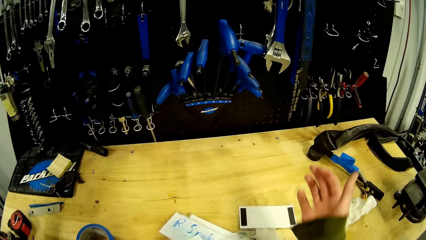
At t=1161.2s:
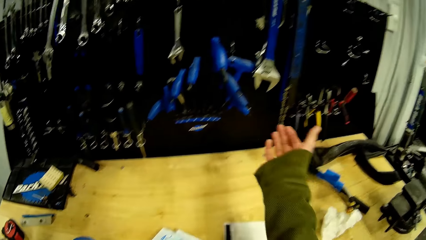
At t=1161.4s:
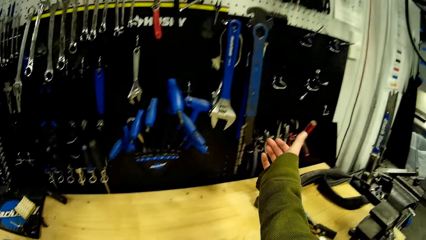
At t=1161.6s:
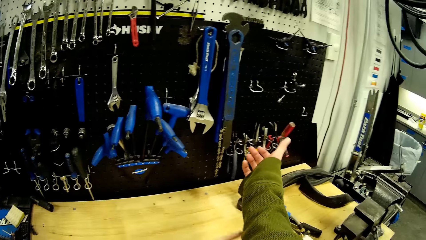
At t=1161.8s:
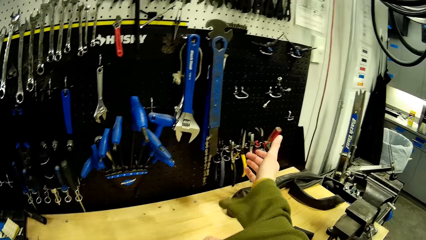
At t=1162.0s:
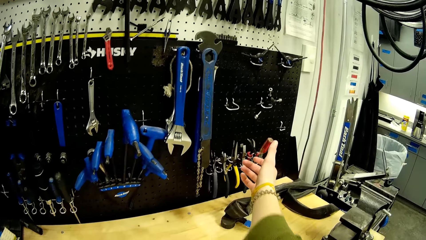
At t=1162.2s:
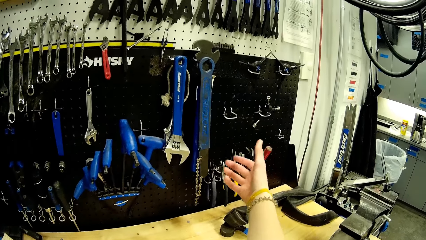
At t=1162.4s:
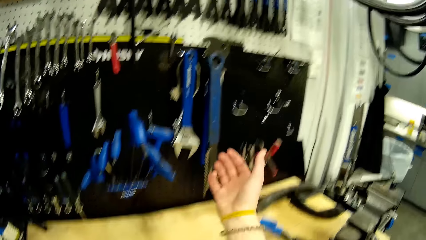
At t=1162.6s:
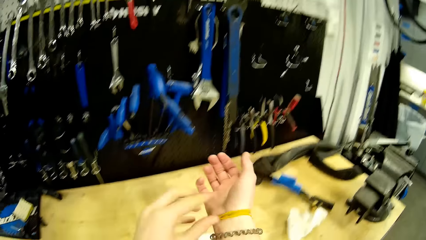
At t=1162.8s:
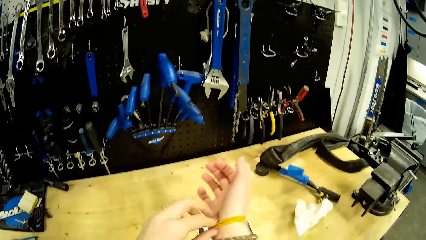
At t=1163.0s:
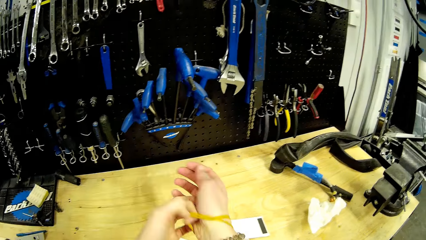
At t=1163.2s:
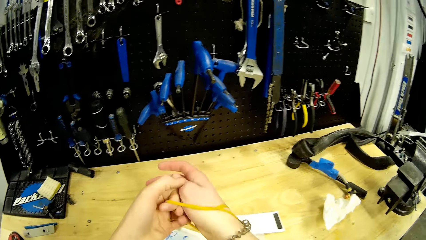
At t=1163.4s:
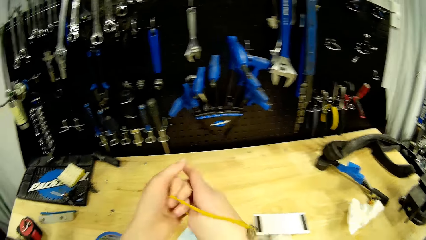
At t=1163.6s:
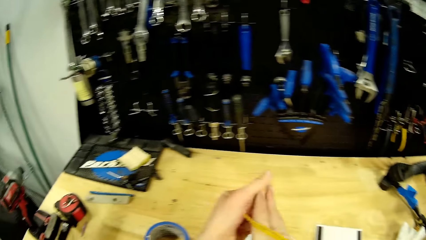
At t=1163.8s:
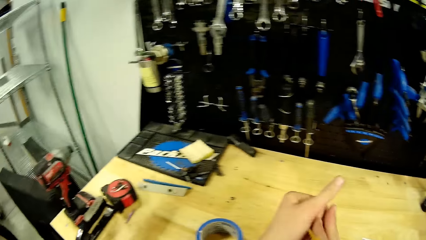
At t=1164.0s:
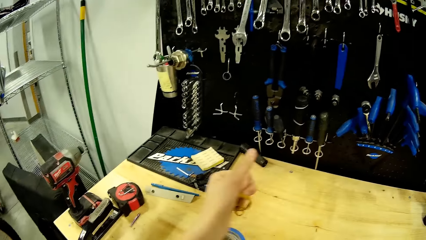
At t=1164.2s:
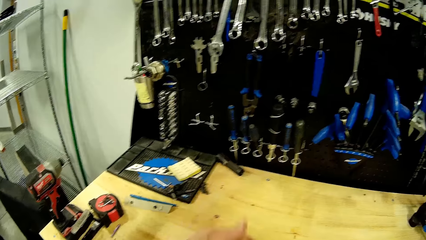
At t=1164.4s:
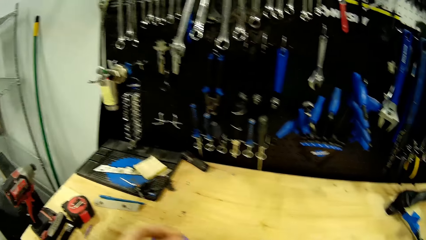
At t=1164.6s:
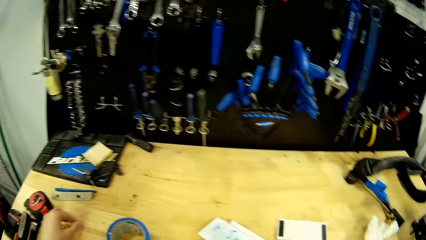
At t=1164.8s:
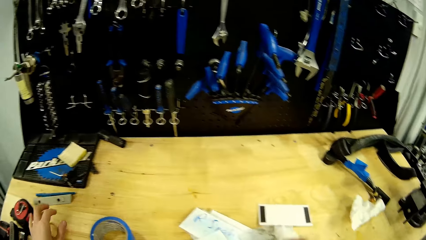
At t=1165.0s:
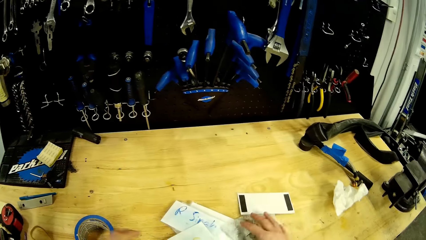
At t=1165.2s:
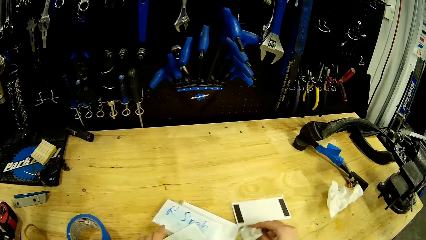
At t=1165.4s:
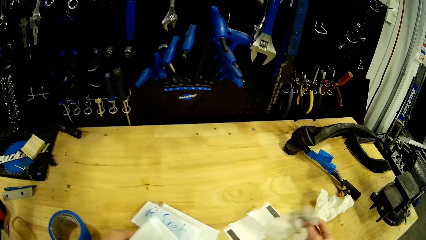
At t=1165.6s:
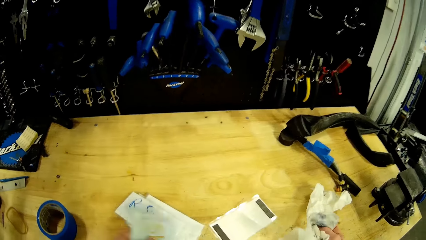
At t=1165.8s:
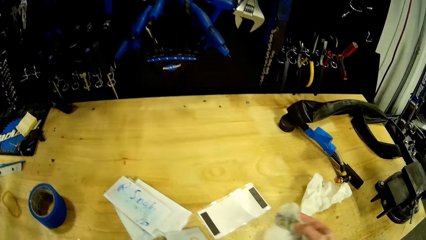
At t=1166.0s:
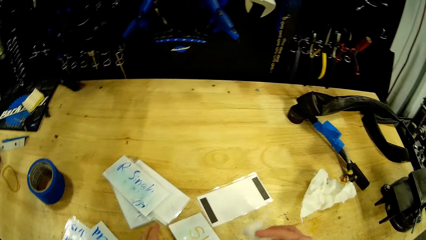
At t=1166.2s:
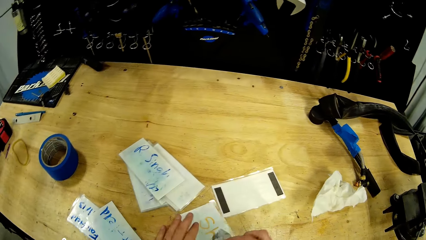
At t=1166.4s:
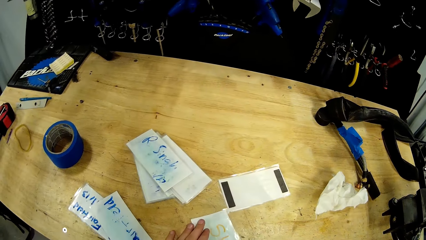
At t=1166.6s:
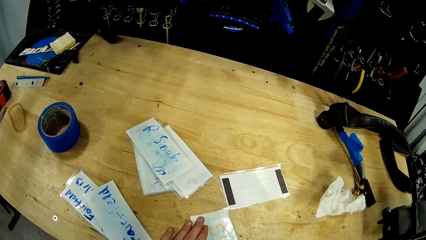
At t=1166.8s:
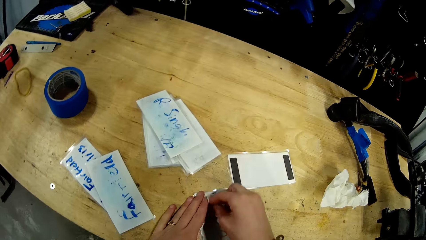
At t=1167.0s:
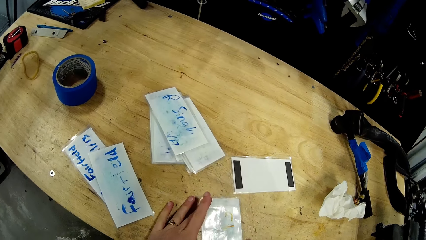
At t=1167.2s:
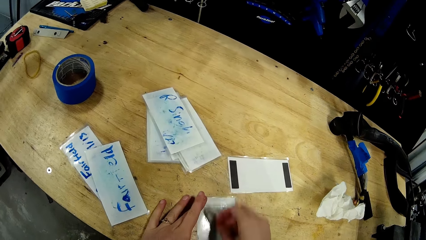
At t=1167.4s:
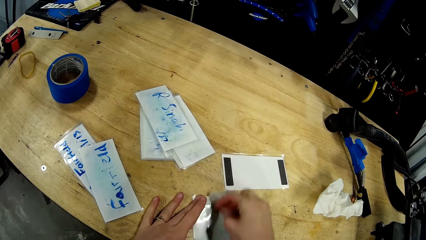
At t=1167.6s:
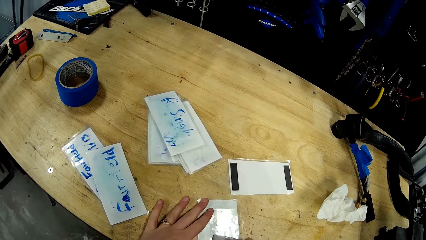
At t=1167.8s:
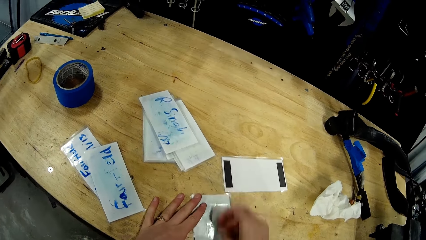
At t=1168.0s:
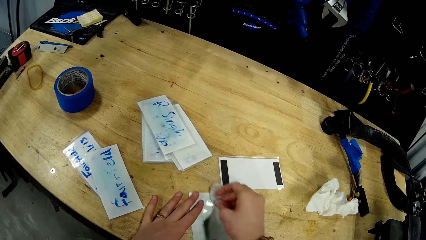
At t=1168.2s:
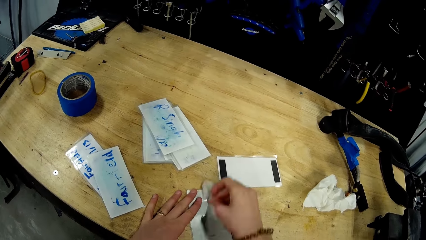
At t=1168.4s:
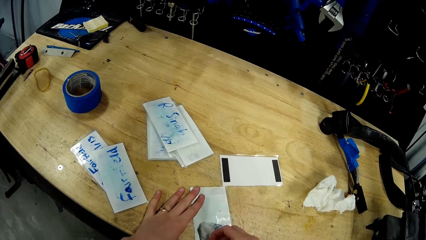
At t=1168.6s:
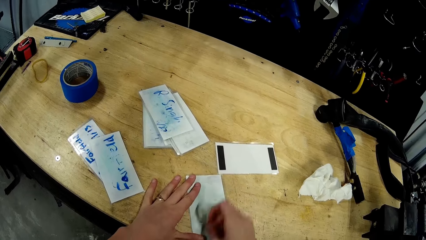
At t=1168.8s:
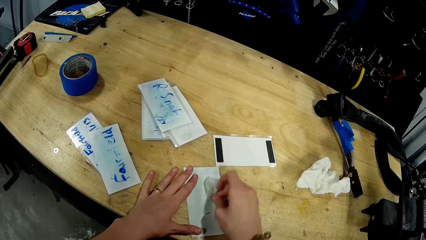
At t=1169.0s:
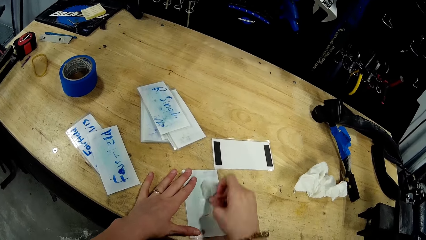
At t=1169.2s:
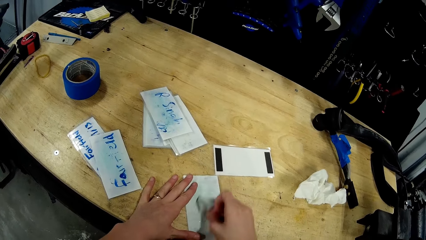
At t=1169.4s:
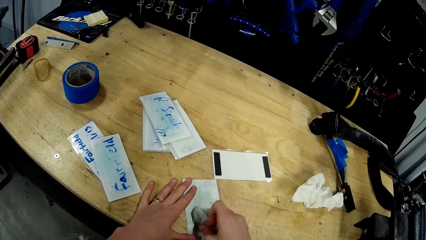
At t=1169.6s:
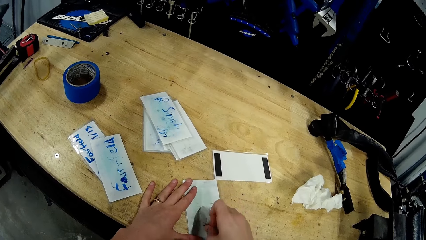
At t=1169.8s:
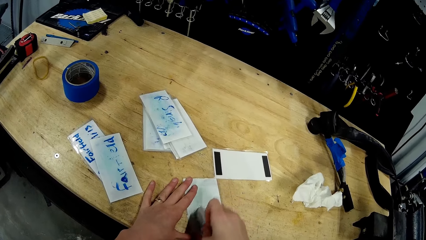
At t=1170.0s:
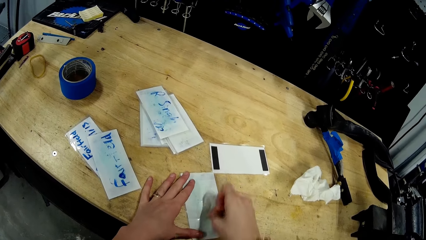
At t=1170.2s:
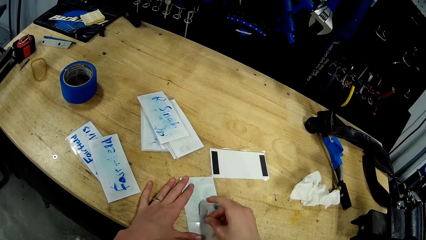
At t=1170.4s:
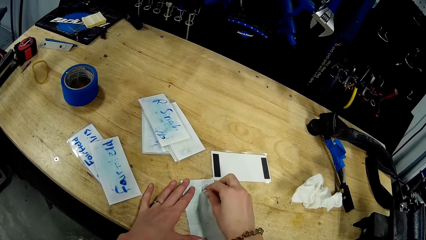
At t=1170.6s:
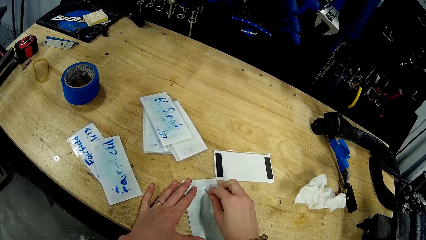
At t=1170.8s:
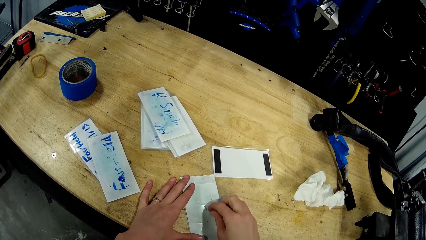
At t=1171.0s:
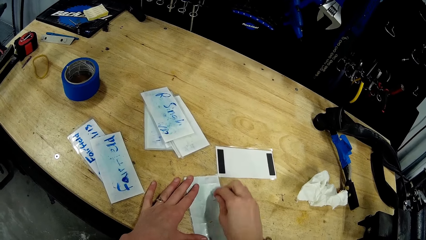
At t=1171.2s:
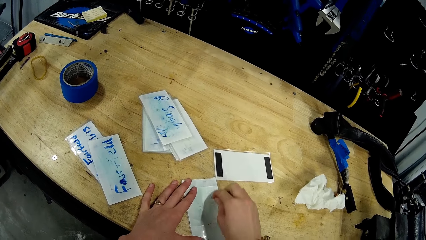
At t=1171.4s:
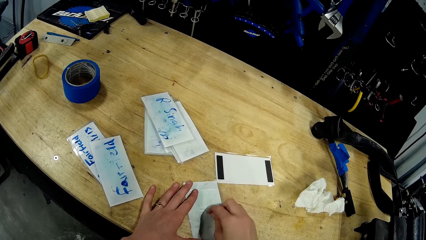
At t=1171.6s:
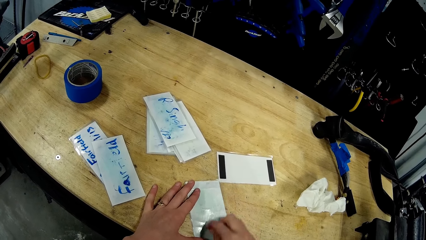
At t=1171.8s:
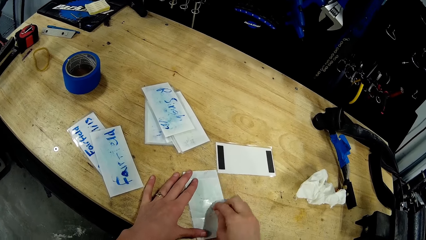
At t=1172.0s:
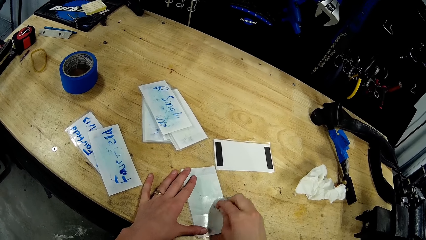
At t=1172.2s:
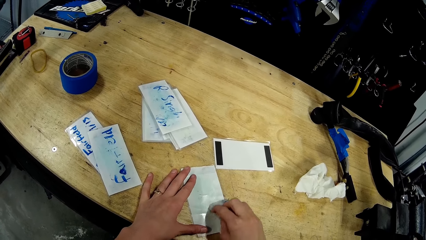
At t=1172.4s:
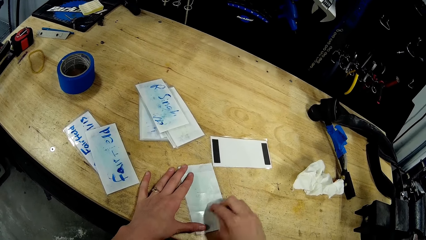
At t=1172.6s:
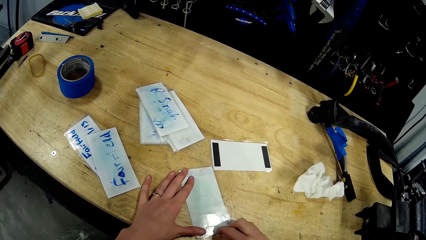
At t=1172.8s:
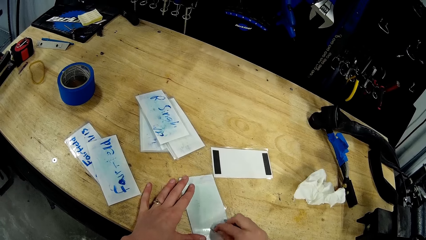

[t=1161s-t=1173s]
The camera wearer stretches a hand. They remove a rubber band from the hand. They place the rubber band on the table. They wipe the pieces of paper with a white wipe.

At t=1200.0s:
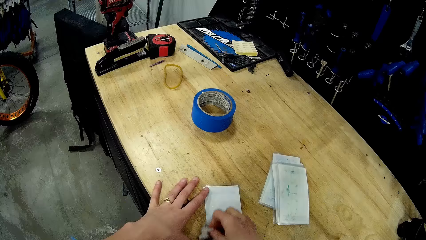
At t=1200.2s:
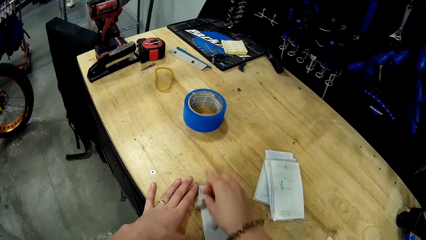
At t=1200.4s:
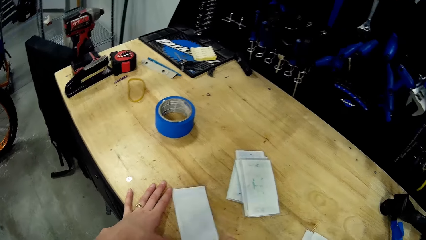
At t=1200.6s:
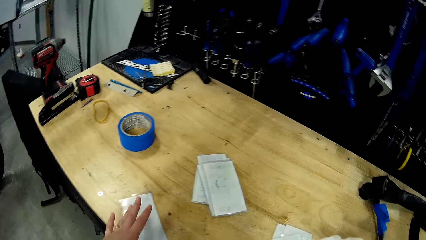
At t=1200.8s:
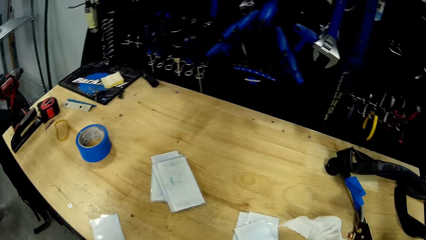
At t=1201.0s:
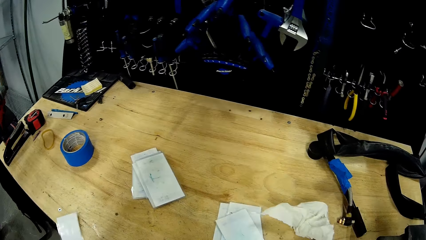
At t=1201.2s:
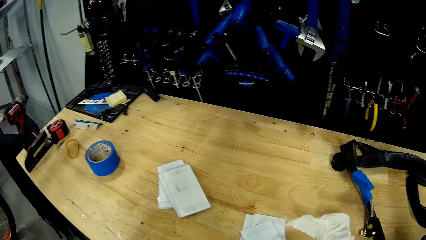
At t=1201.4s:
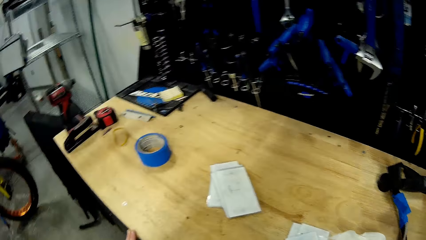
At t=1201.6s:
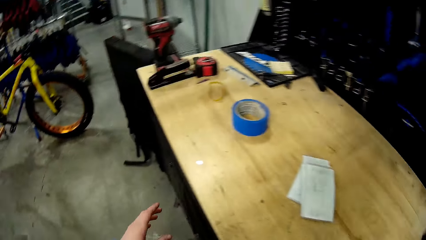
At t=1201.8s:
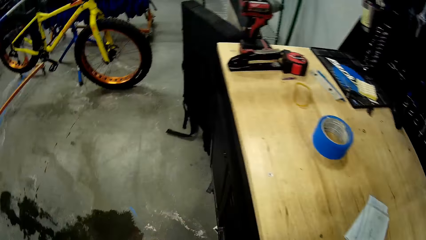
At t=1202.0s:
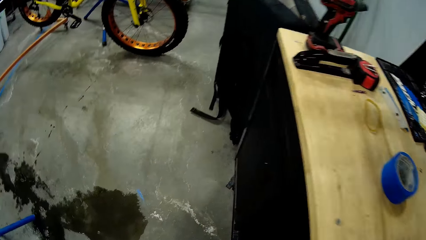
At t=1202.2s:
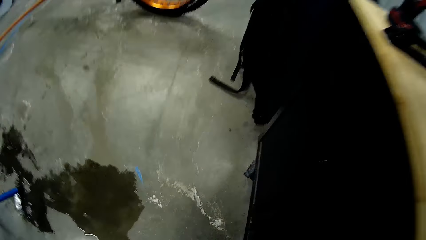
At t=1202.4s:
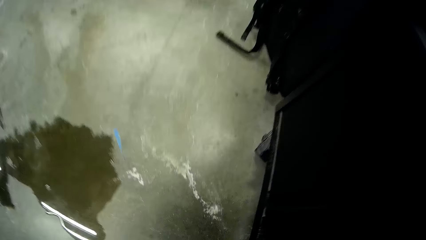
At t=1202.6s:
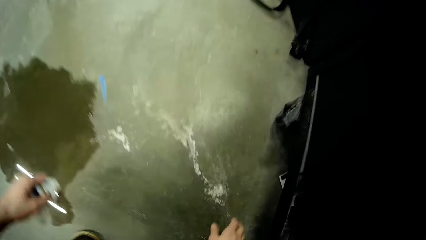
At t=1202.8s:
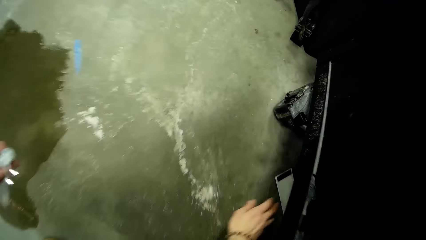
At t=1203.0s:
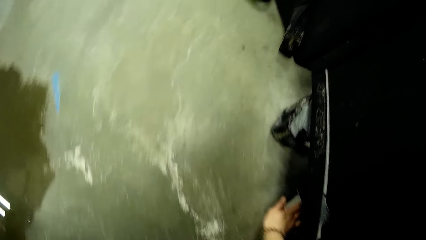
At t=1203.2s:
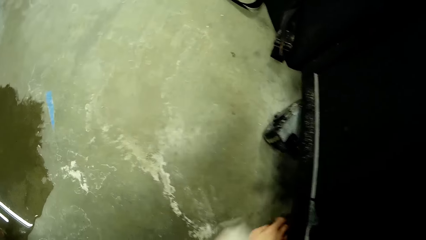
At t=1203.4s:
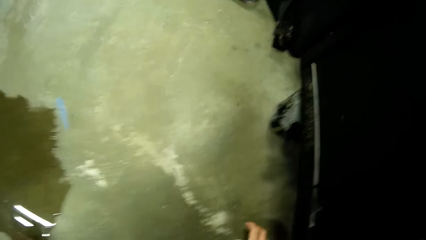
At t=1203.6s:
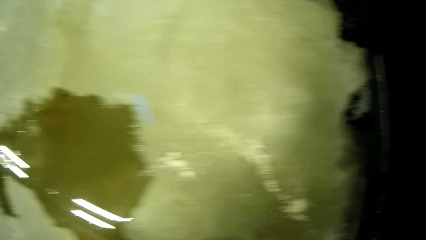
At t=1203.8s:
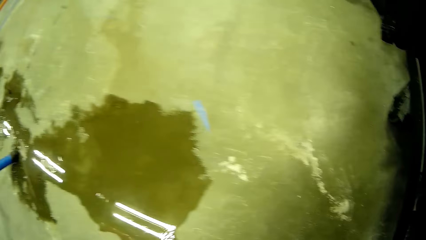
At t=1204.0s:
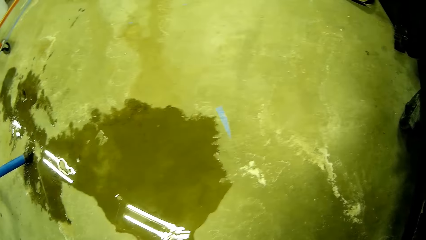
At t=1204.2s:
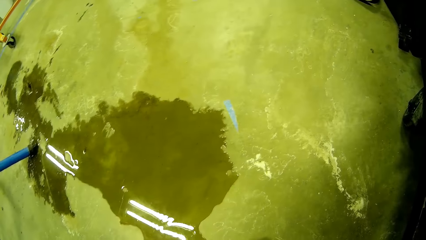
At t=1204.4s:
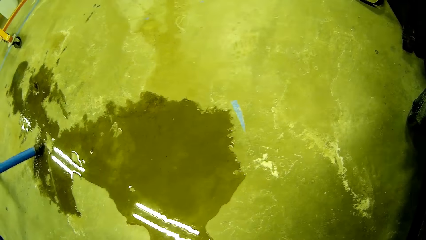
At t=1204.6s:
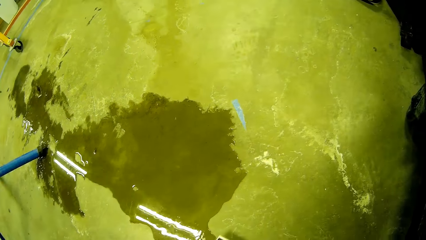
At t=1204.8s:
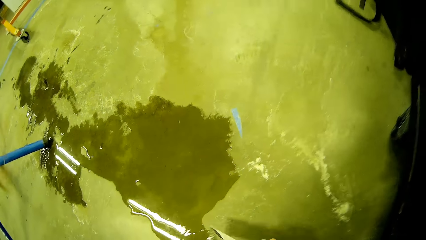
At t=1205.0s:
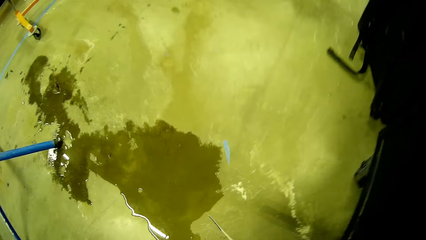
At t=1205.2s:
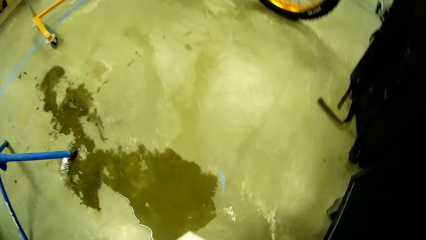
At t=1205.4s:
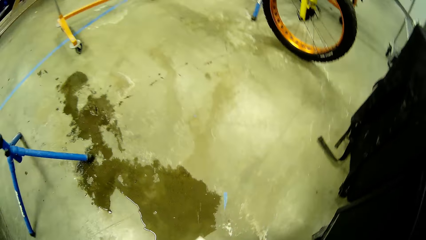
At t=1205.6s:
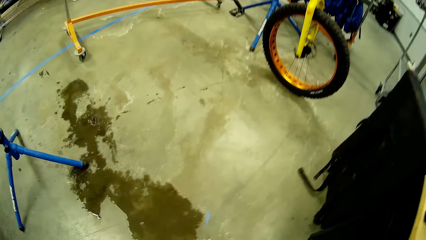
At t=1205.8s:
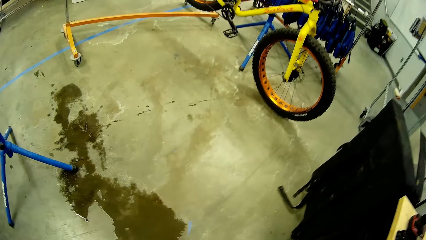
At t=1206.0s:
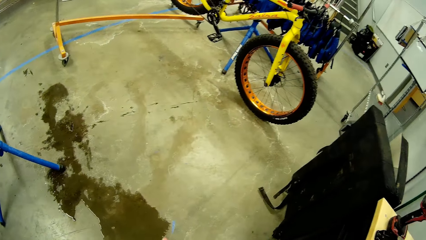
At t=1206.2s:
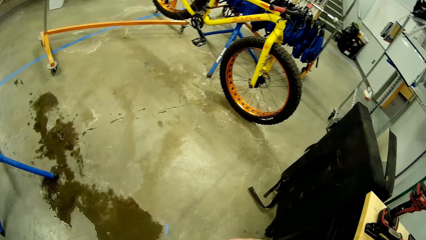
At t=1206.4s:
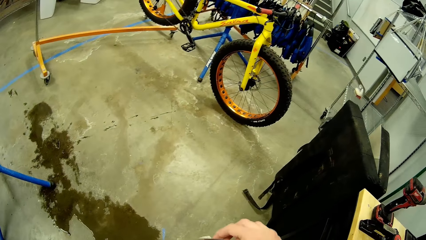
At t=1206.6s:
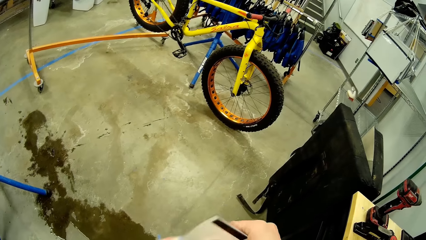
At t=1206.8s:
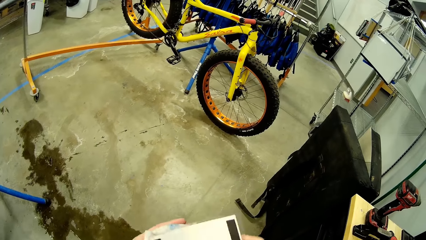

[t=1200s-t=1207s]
The camera wearer picks up a piece of paper on the floor under the table.
